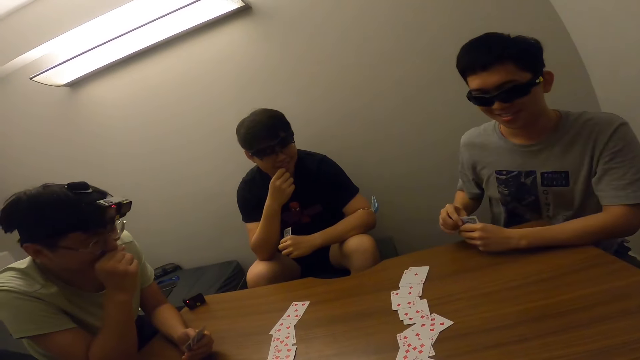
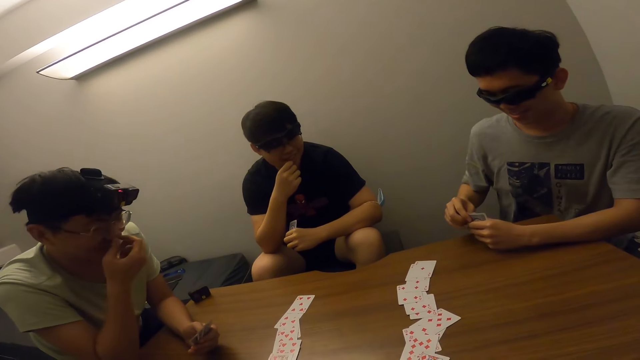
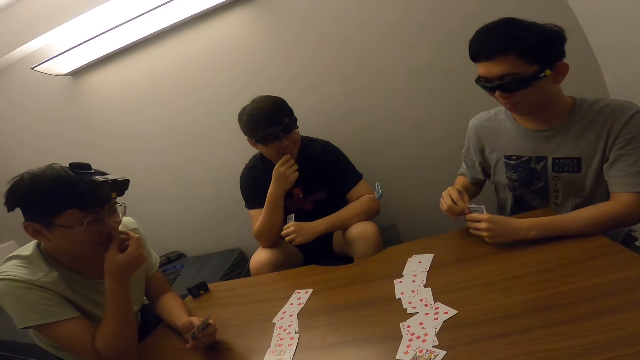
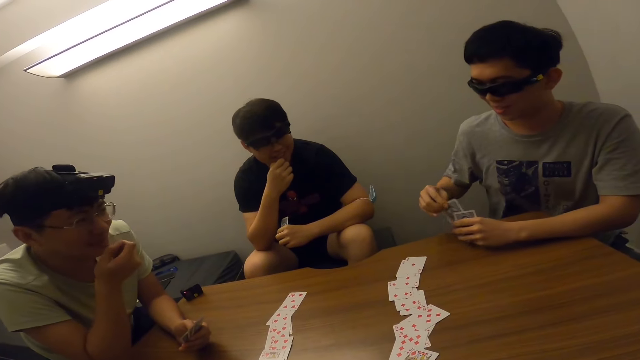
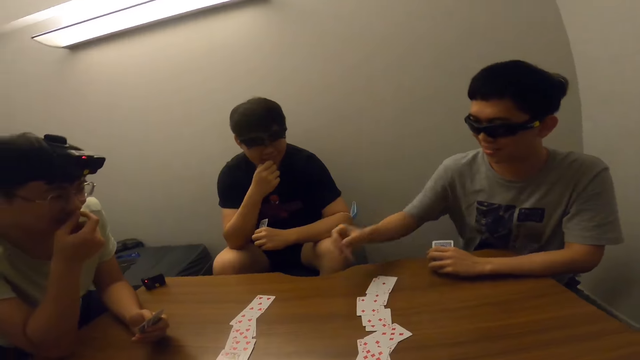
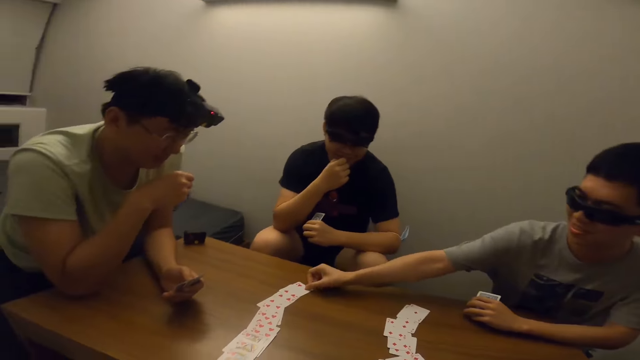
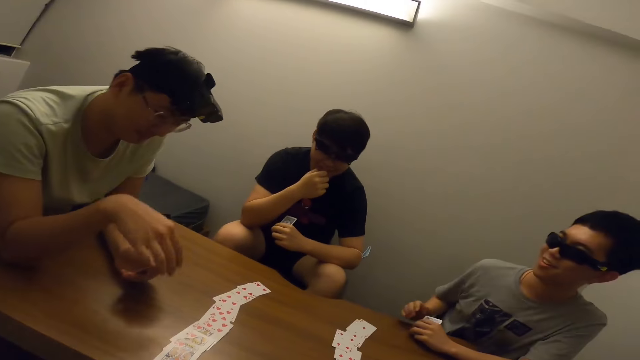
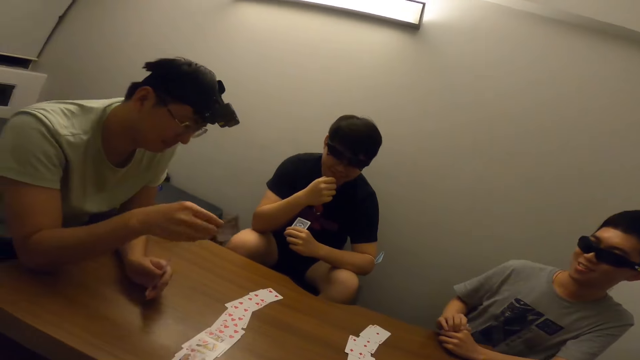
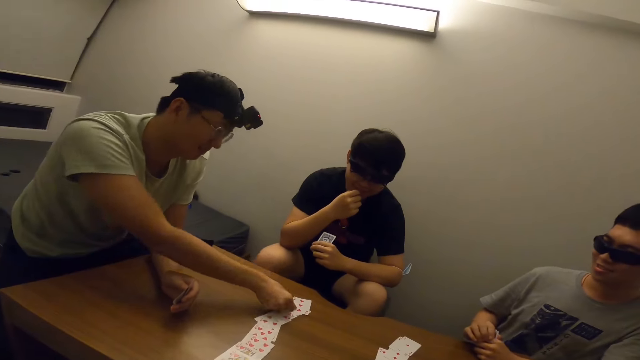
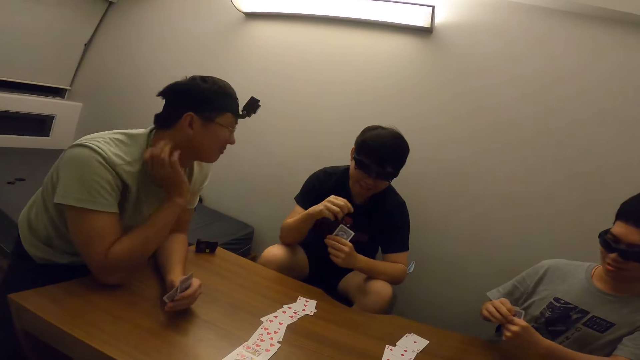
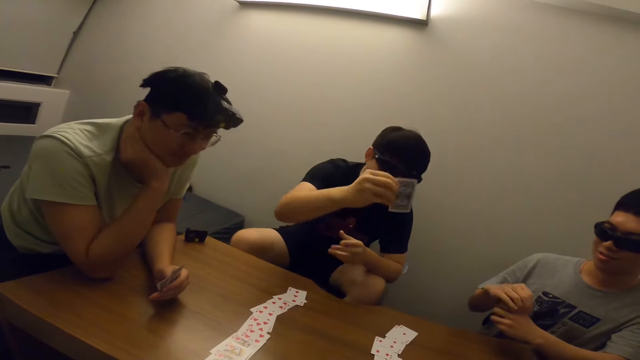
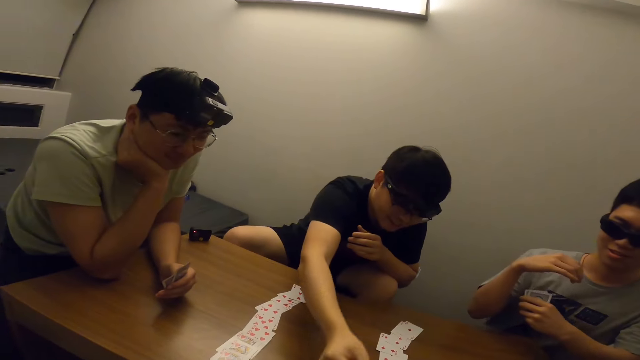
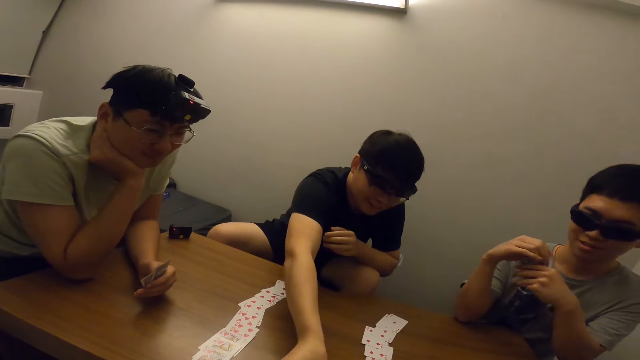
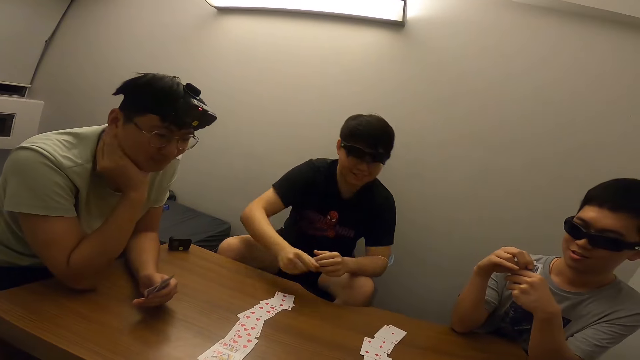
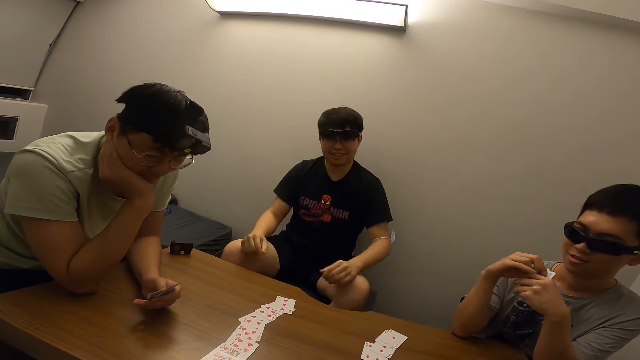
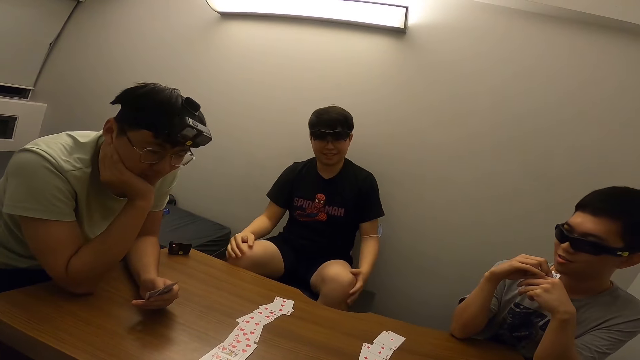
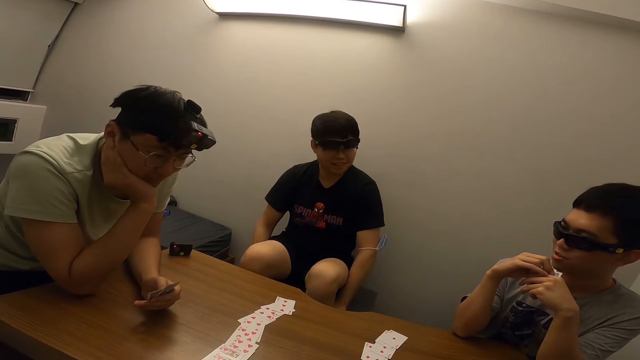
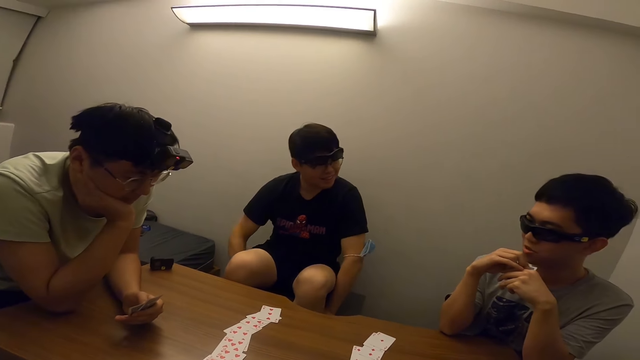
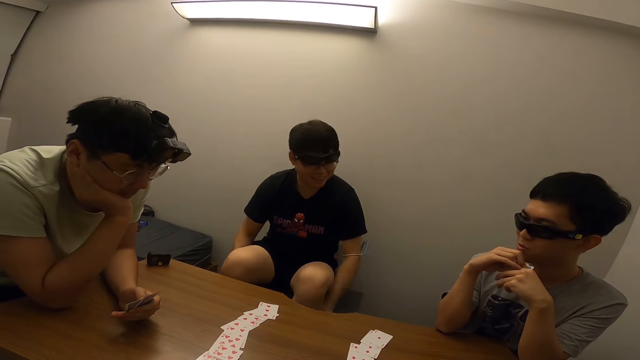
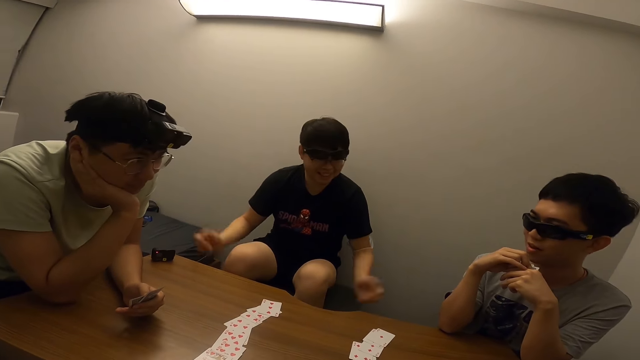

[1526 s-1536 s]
A man places a card on the table. Another man places a card on the table. A third man places a card on the table. The camera wearer stares at the third man.

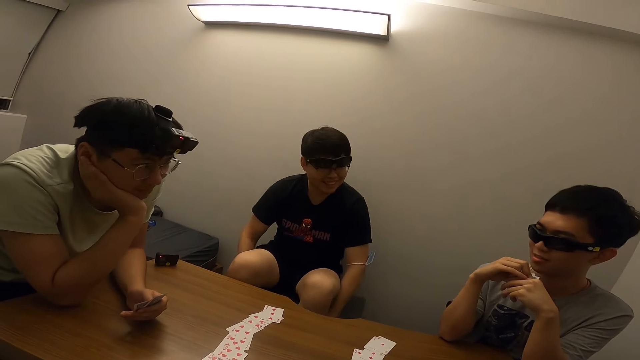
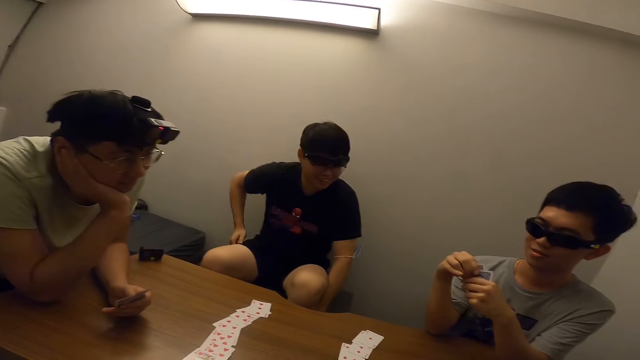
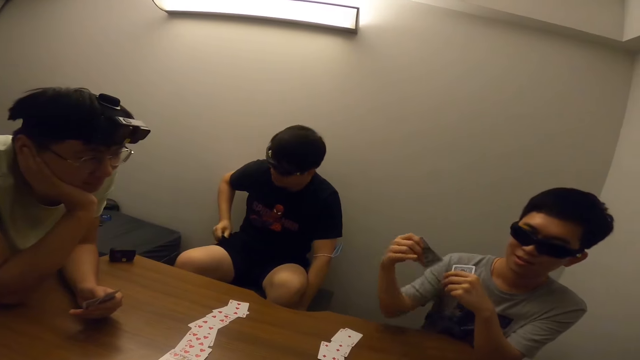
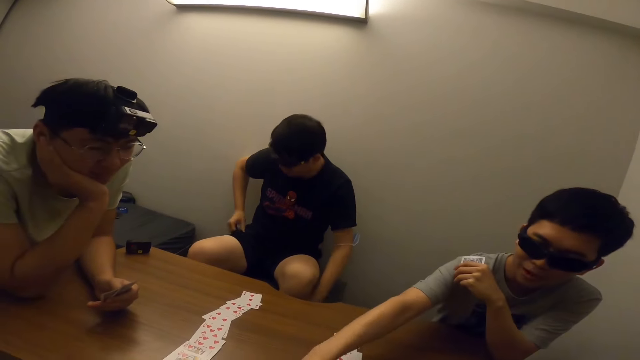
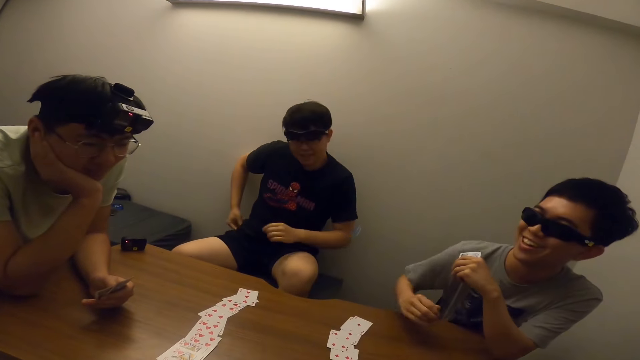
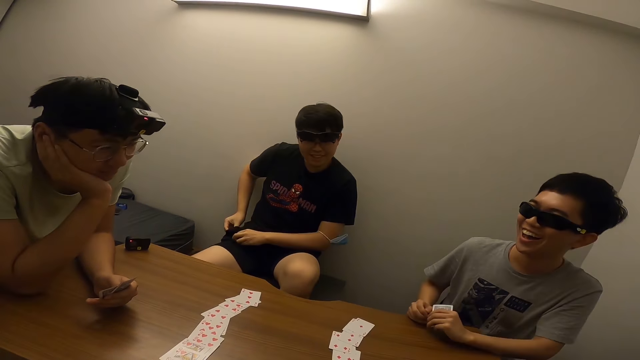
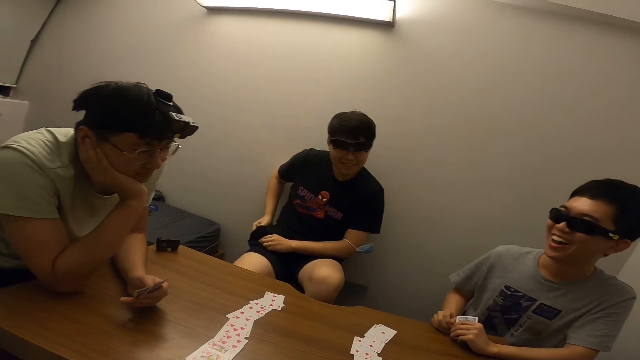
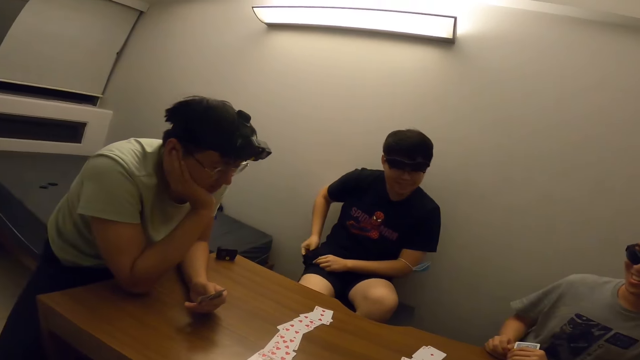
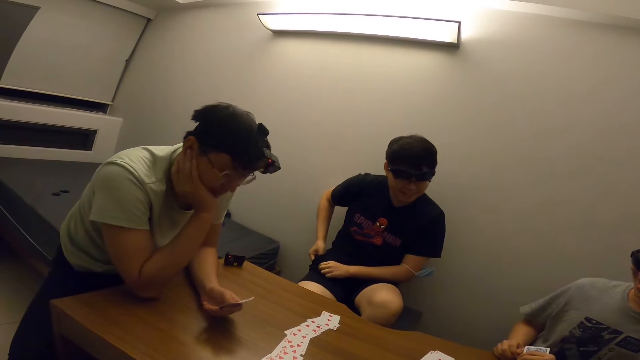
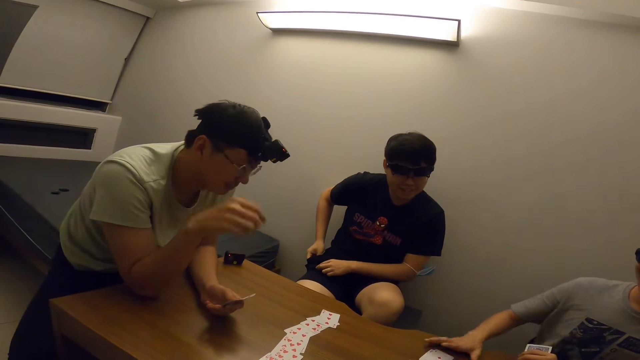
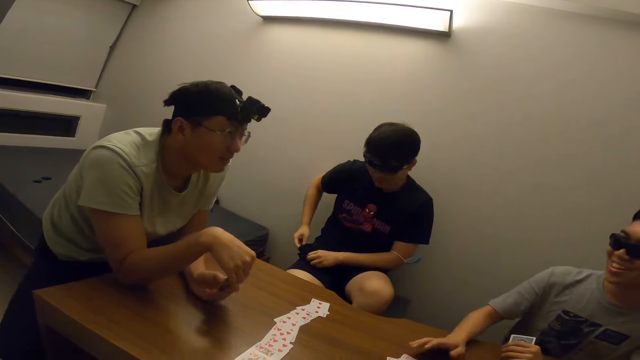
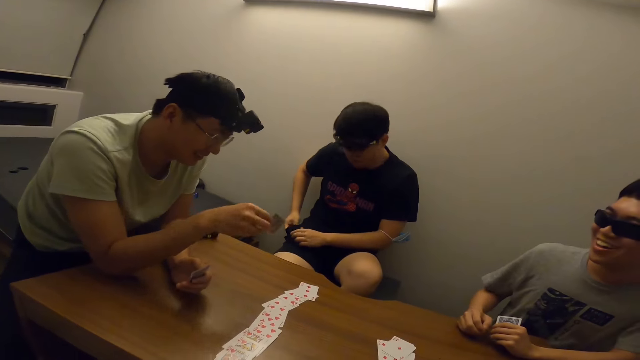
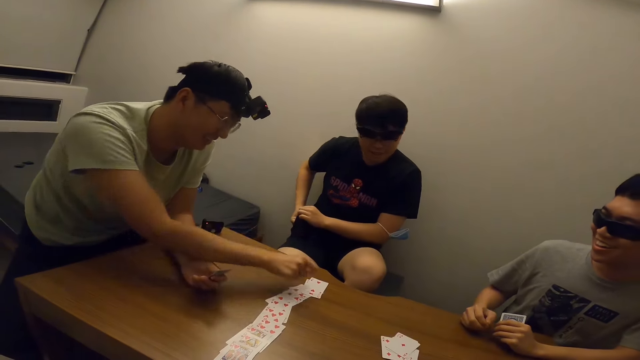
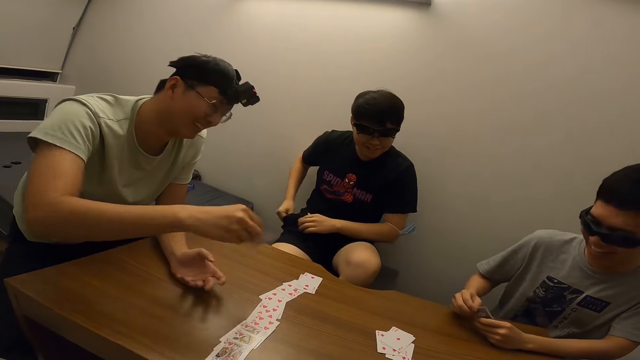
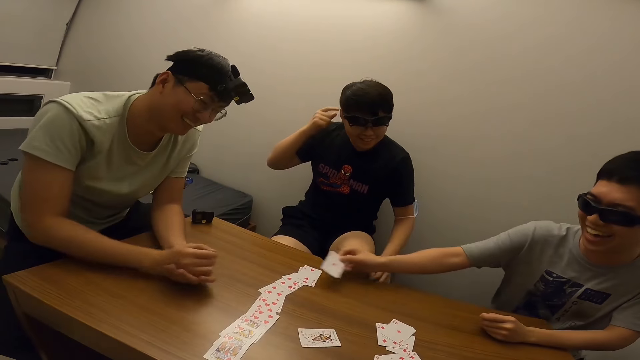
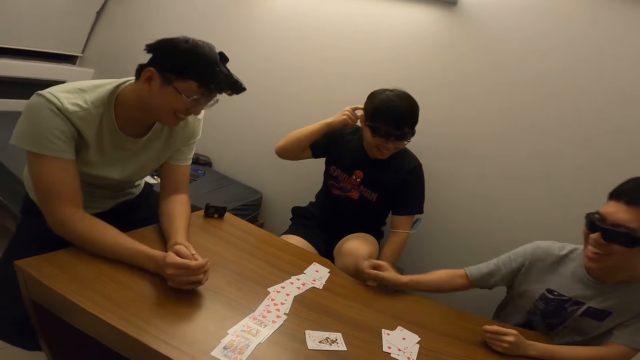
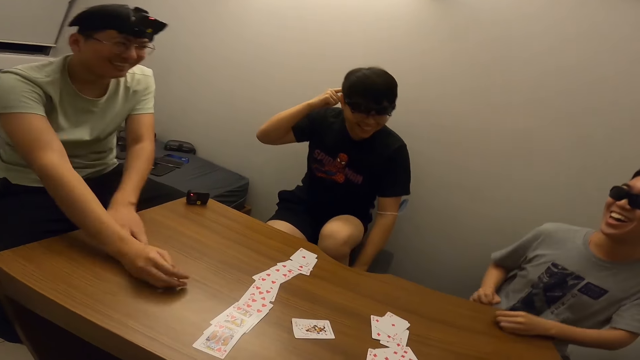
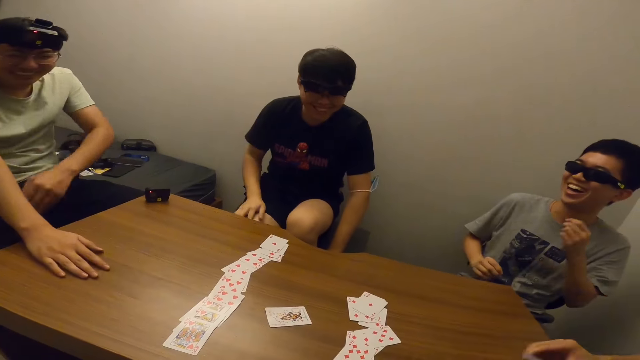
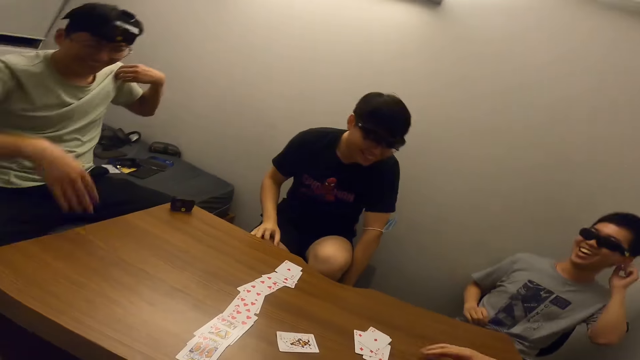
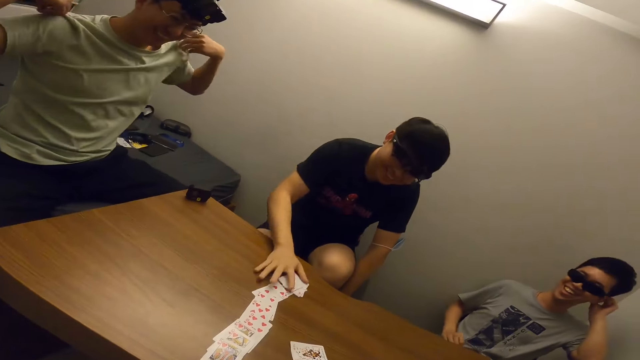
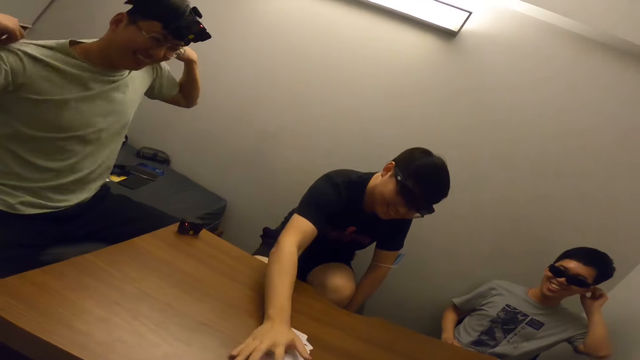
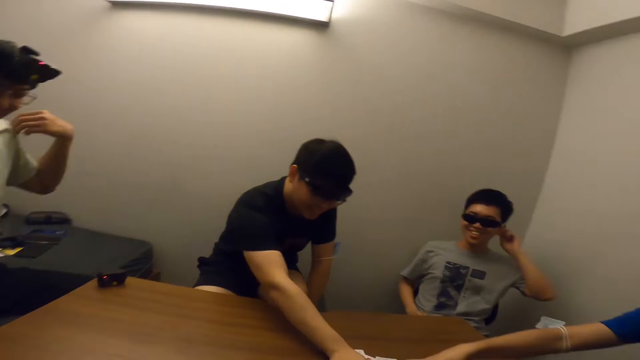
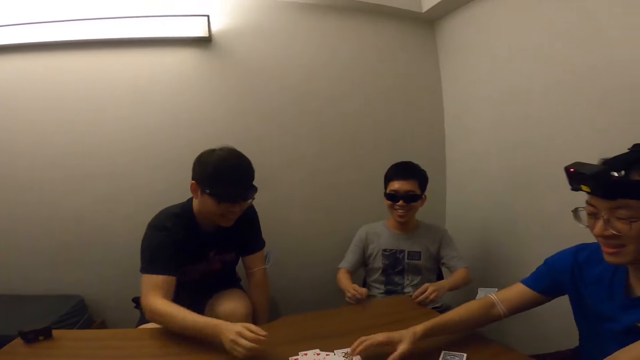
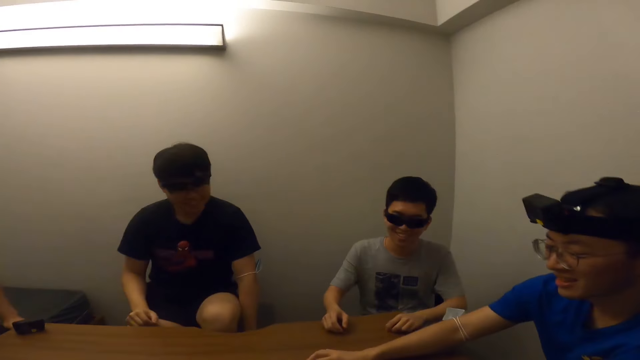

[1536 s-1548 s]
A man places a card on the table. The camera wearer stares at another man. They stare at a third man. The third man places a card on the table. The first man places a card on the table. The camera wearer stares at the third man. The second man picks up the cards from the table and adjusts the cards.
